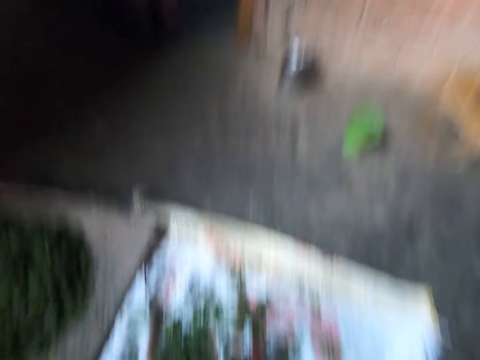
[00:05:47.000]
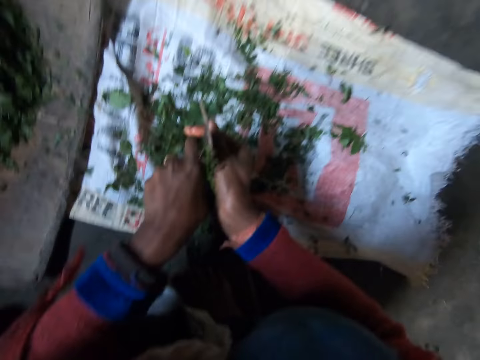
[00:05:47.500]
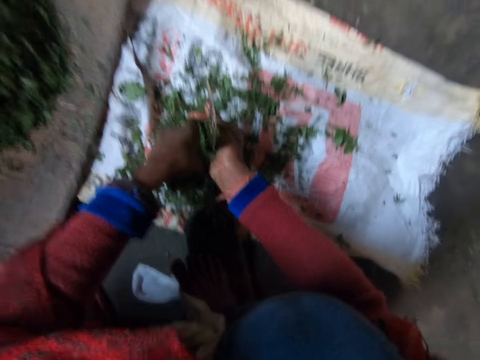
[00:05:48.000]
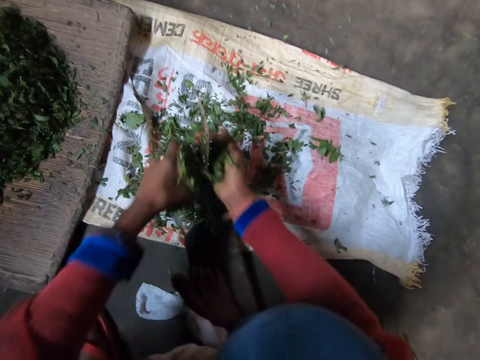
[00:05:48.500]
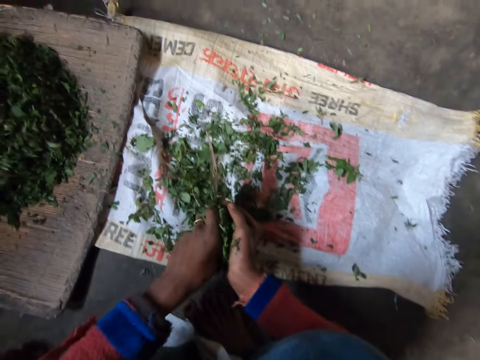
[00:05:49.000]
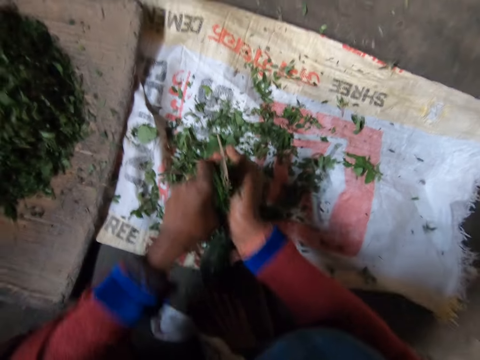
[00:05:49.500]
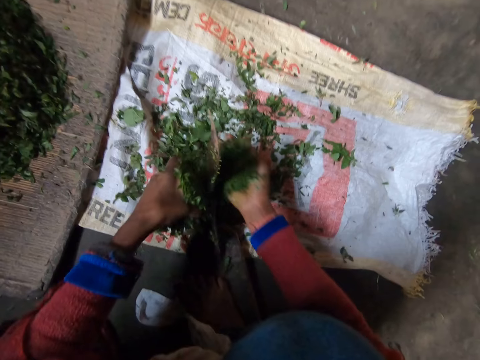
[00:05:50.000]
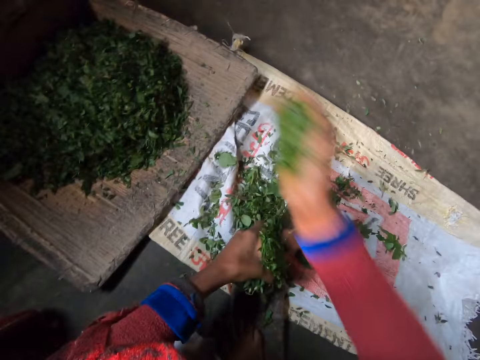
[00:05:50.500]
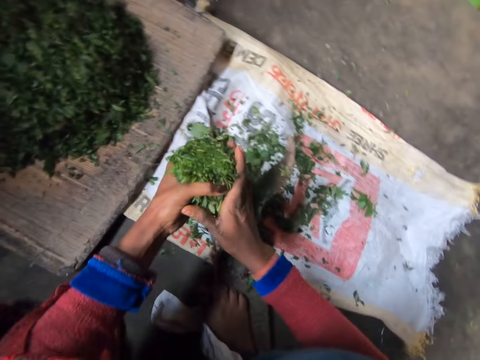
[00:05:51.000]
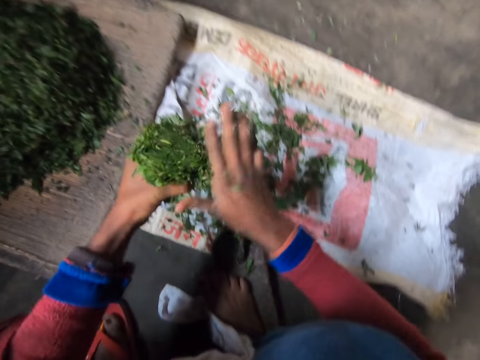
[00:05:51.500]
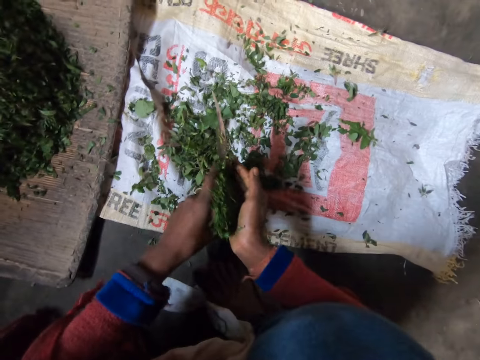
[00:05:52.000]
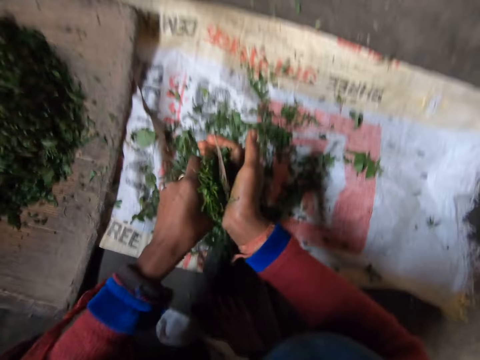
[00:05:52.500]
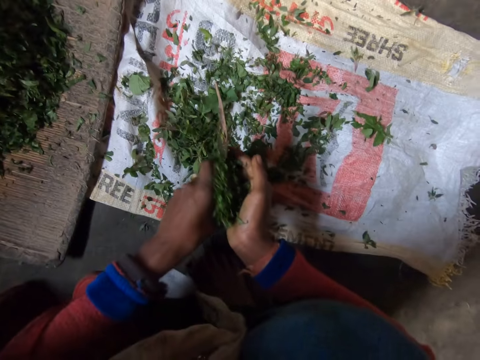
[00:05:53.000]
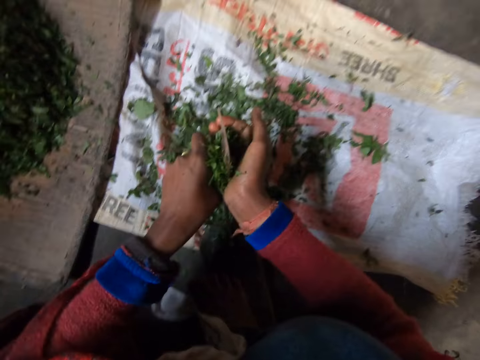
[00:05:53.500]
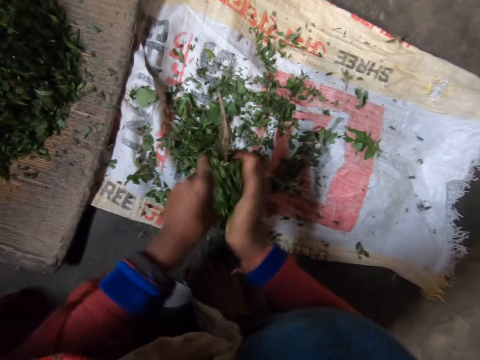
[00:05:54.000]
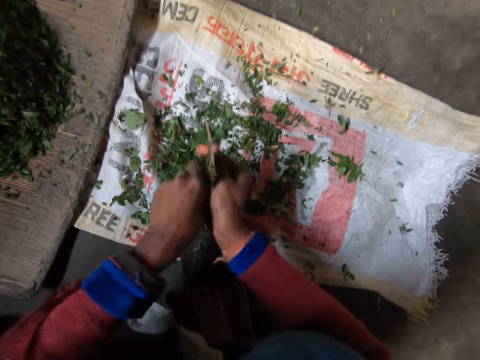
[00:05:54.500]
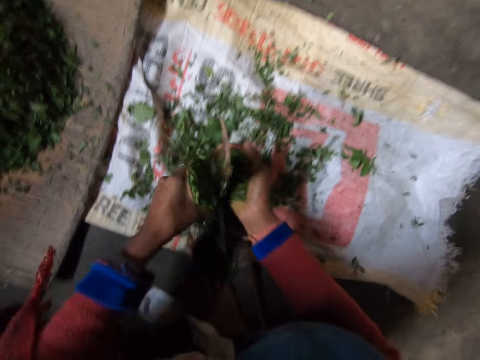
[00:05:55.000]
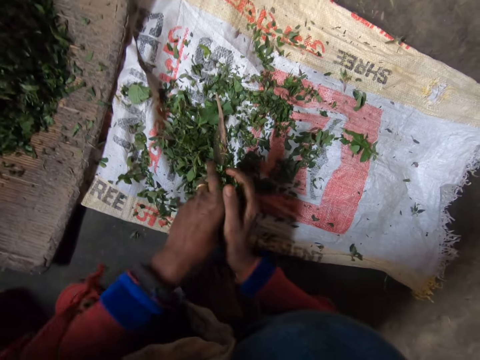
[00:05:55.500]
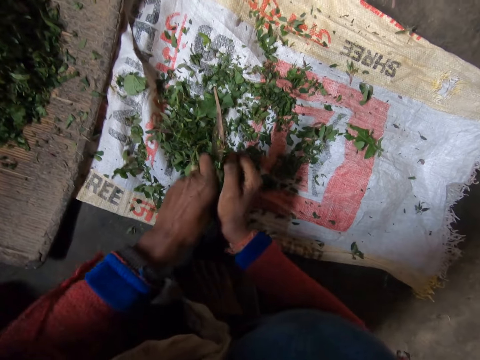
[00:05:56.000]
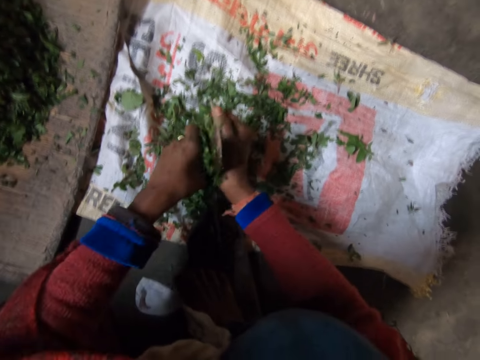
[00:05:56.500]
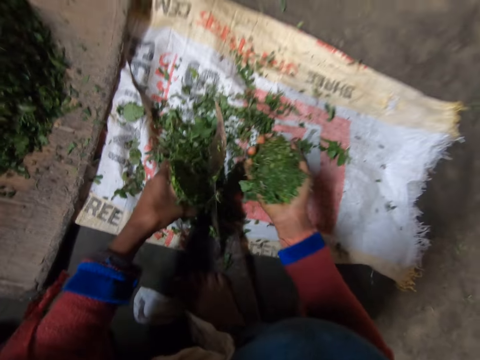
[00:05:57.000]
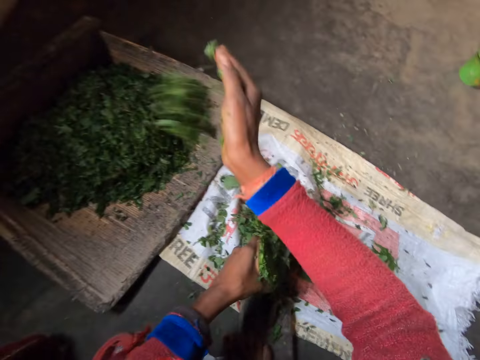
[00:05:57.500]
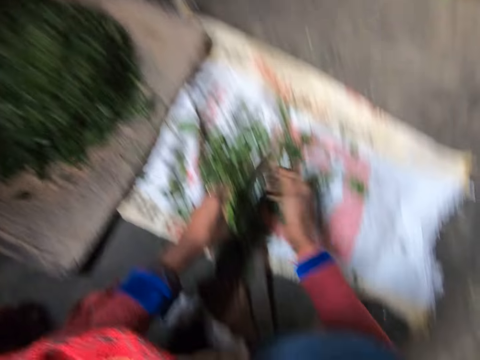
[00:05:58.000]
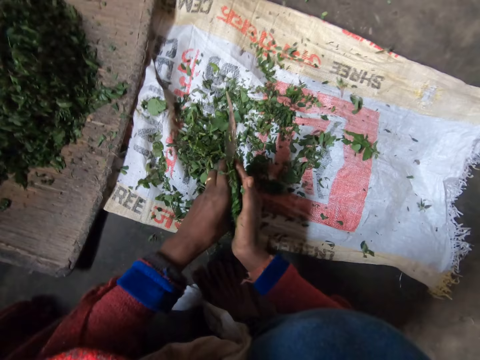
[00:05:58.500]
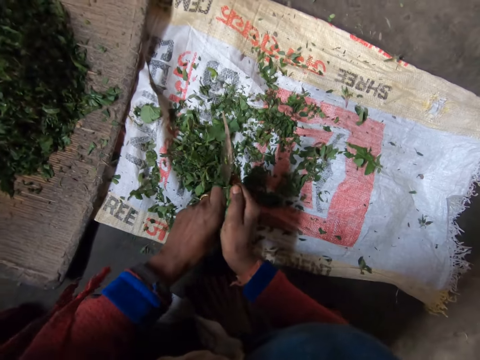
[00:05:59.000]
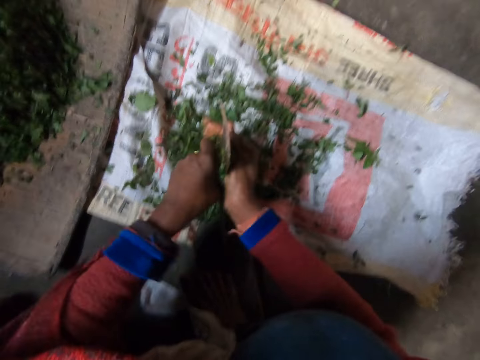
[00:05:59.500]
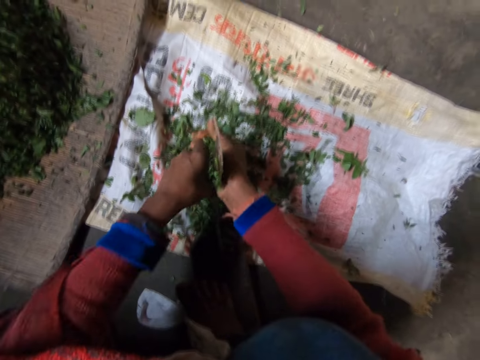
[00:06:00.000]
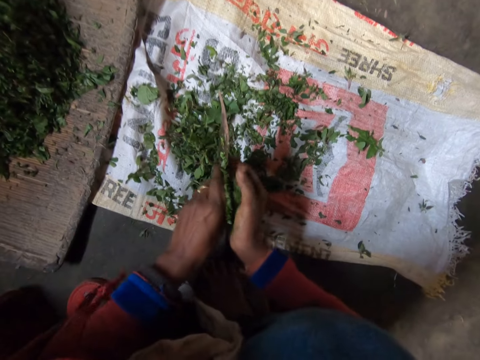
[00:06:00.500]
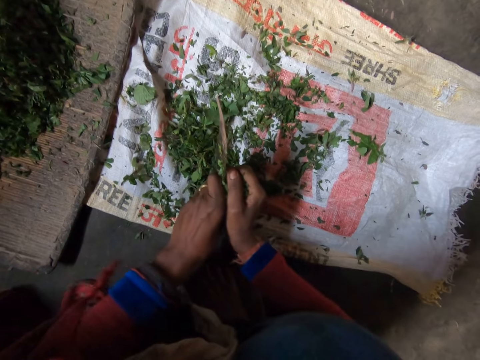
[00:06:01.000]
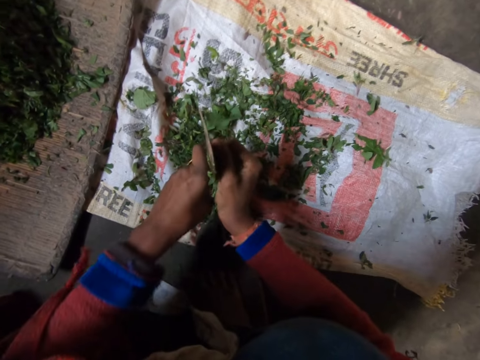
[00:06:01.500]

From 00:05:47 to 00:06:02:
The camera wearer cuts the green vegetables. They drop the vegetables on other vegetables. They fit vegetables in the hand. They cut the vegetables with a boti knife. They drop the vegetables on other vegetables. They fit vegetables in the hand. They cut the vegetables with the boti knife.

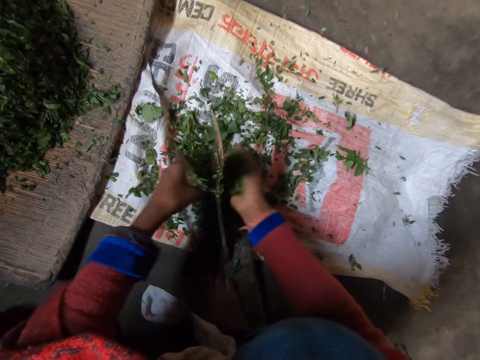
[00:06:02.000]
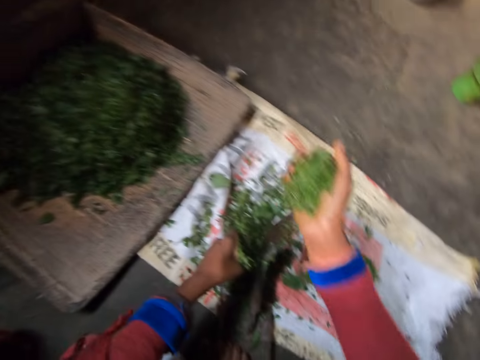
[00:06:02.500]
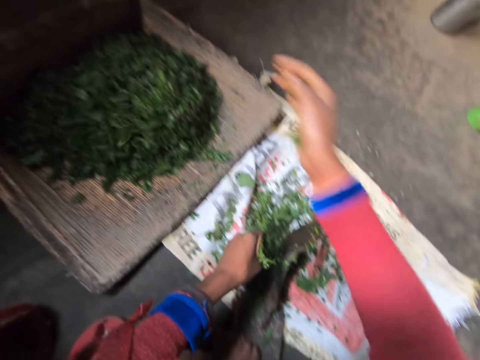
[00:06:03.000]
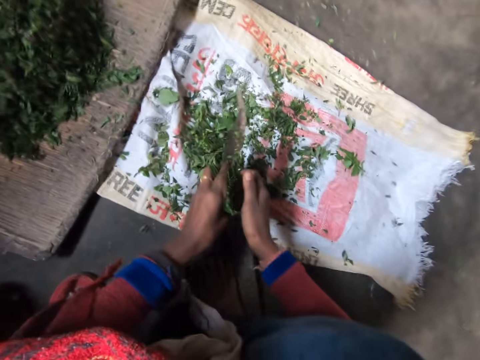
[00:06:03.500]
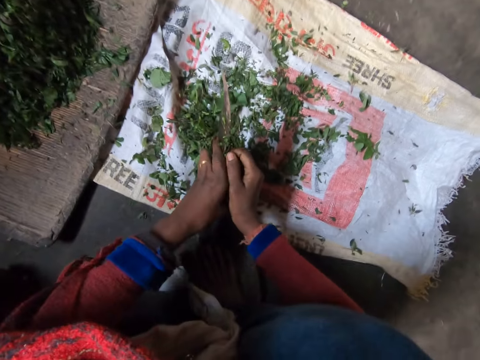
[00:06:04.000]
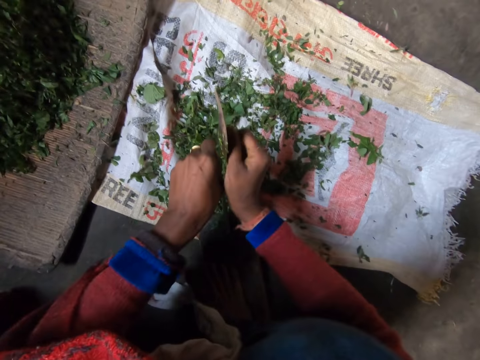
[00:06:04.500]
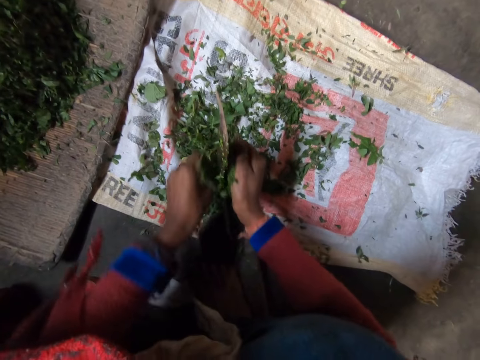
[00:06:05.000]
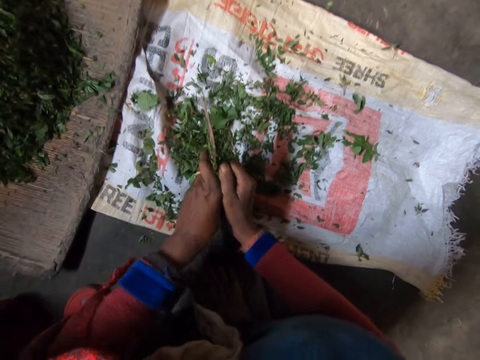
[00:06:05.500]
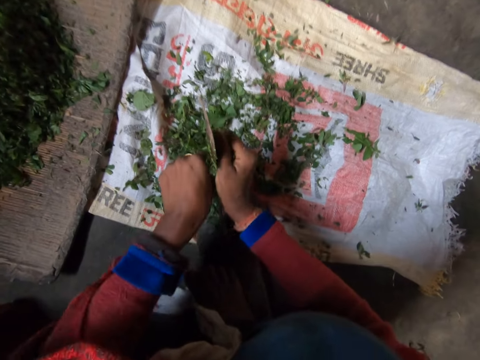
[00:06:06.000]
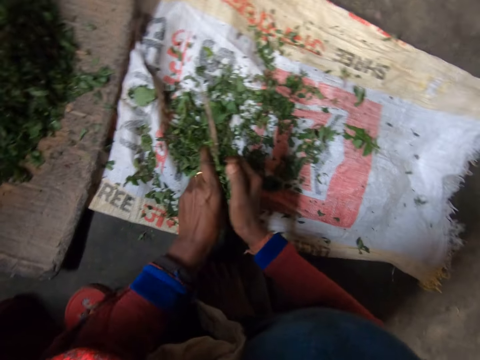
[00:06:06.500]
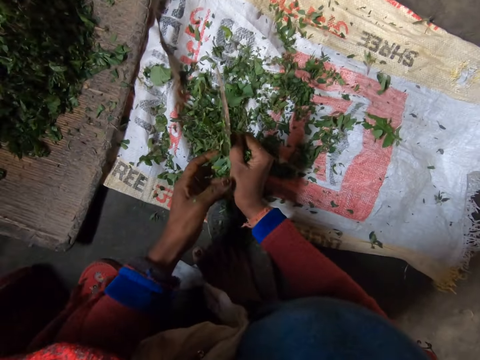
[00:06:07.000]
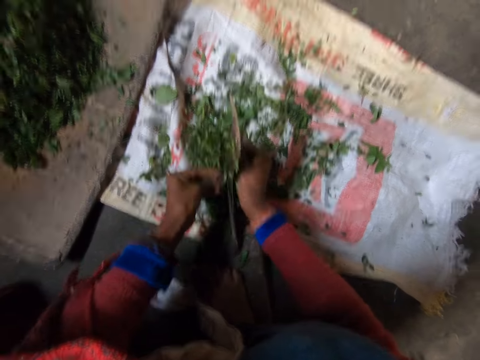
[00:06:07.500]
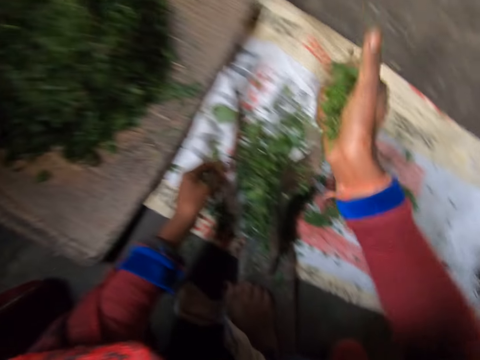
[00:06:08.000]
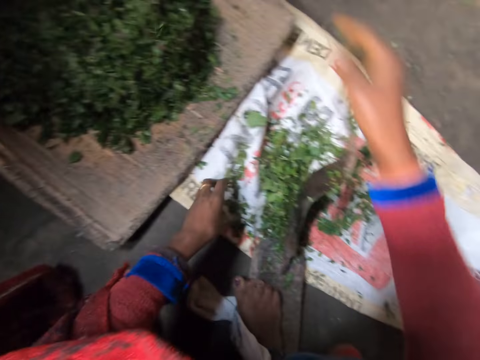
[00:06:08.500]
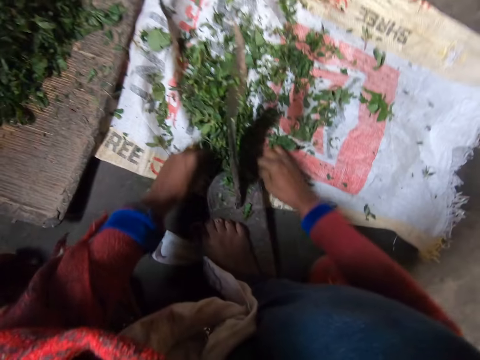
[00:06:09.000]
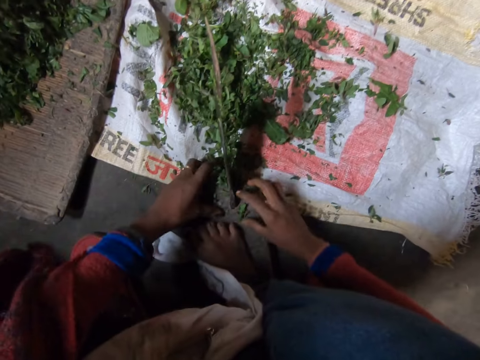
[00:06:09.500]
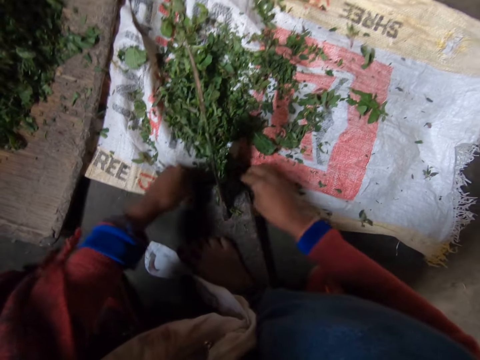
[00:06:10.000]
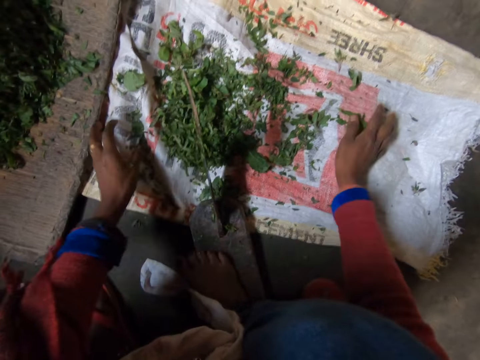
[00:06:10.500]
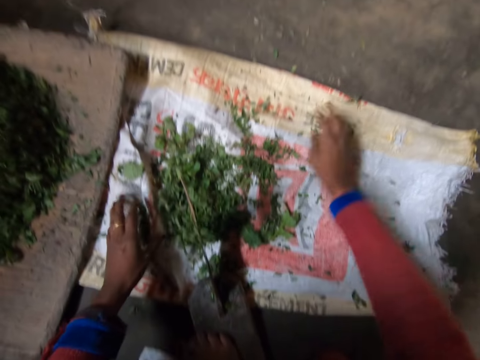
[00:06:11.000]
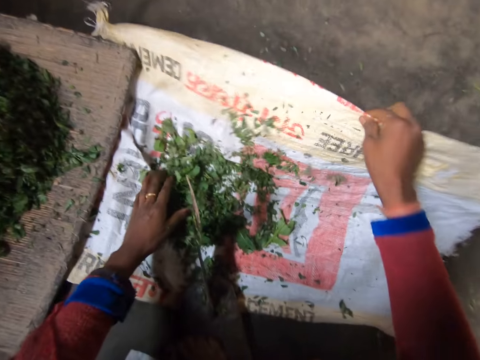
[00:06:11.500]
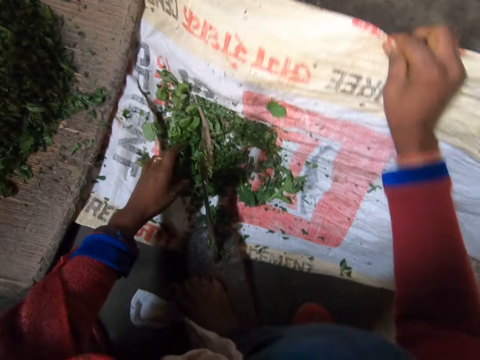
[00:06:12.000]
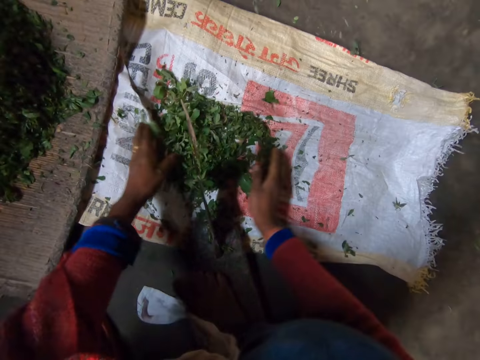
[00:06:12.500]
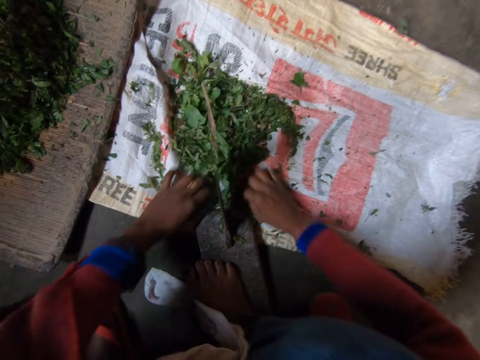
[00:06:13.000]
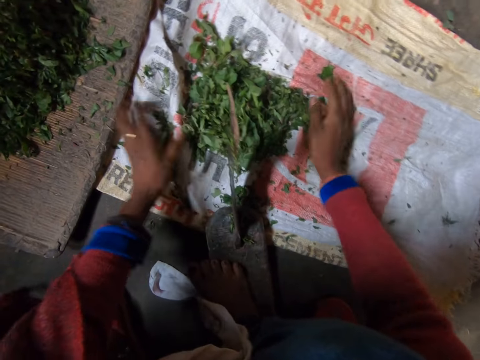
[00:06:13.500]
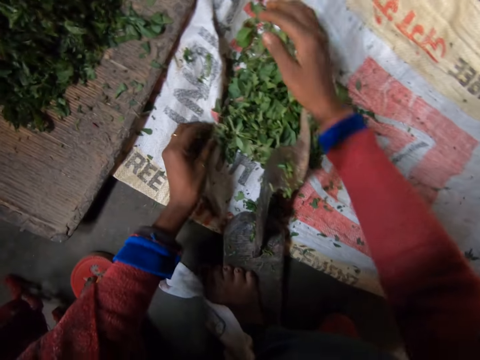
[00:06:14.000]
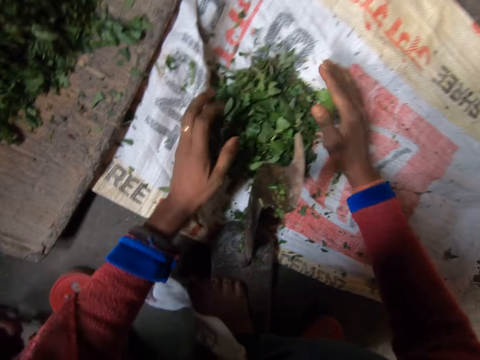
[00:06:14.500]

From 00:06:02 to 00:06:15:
The camera wearer drops the vegetables on other vegetables. They cut the vegetables with a boti knife. They drop the vegetables on other vegetables. They drop the vegetables on the sack. They align the vegetables. They lift the sack, shake the sack and unhand the sack.
